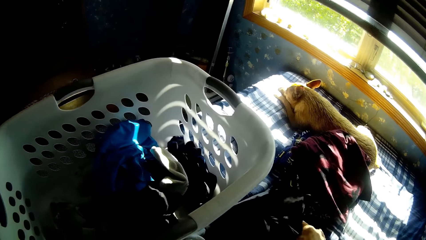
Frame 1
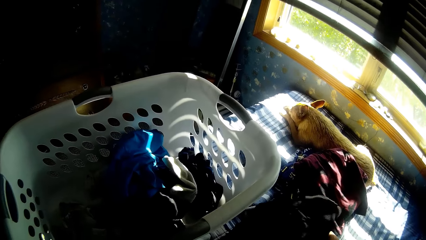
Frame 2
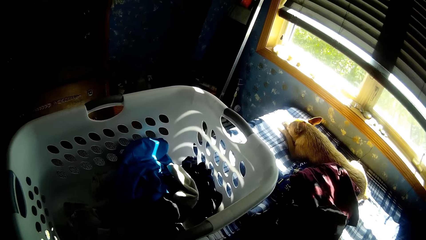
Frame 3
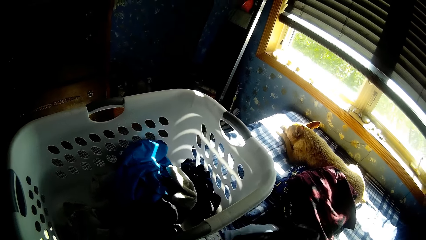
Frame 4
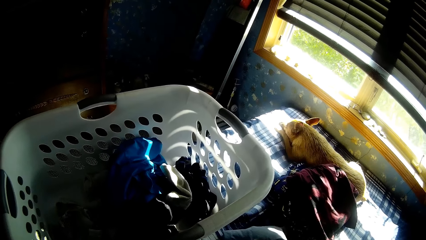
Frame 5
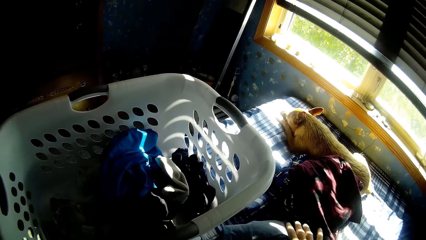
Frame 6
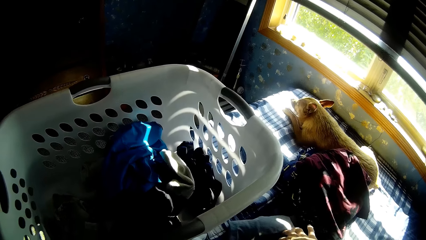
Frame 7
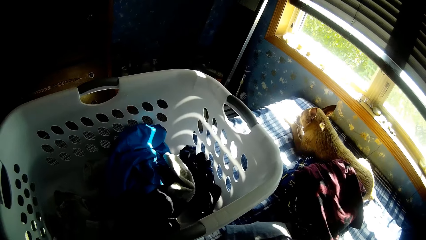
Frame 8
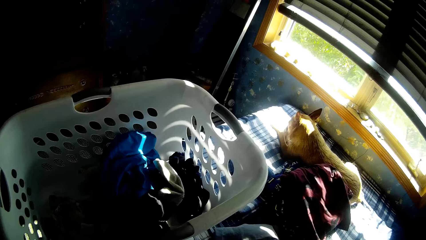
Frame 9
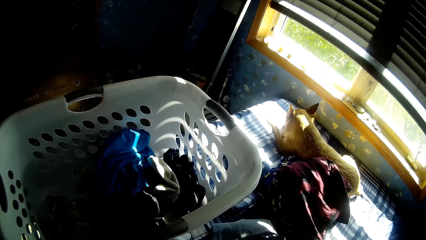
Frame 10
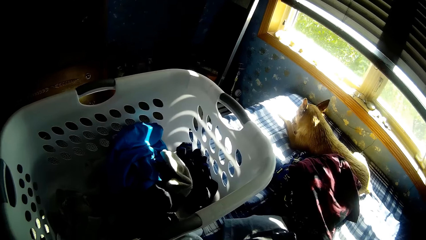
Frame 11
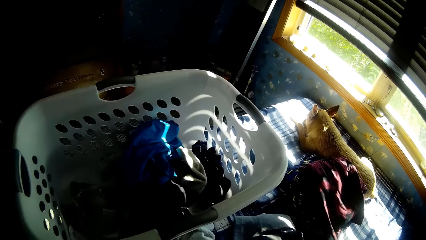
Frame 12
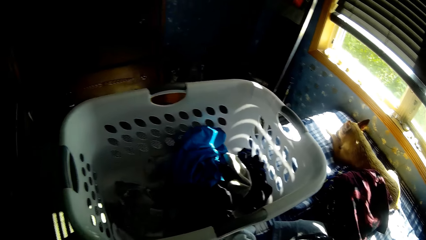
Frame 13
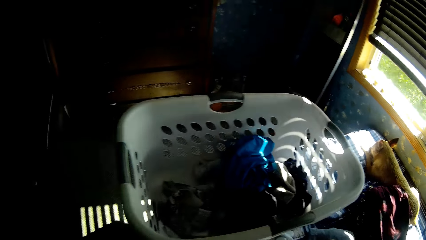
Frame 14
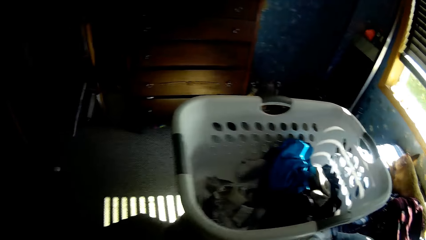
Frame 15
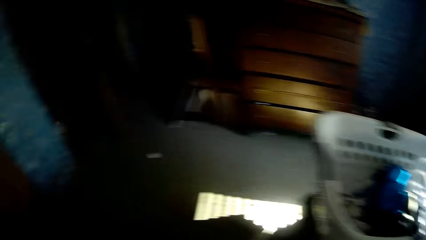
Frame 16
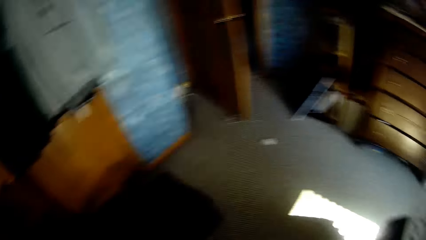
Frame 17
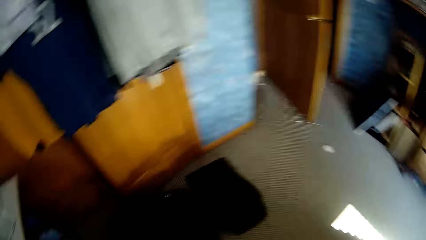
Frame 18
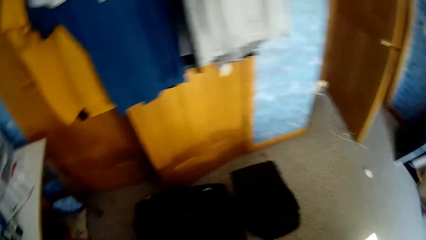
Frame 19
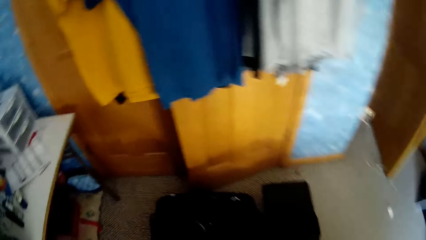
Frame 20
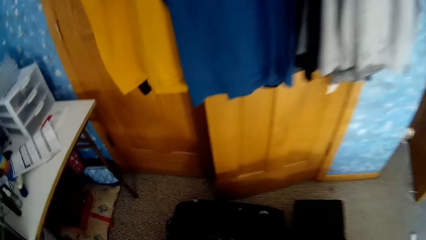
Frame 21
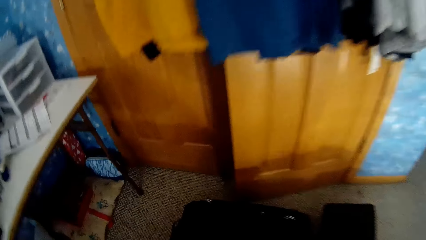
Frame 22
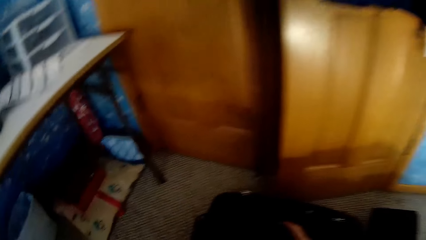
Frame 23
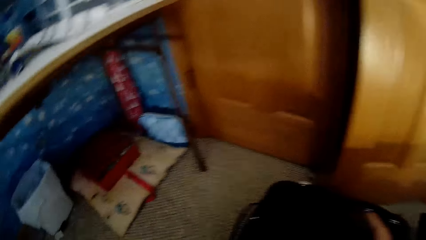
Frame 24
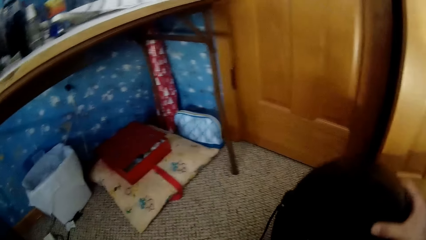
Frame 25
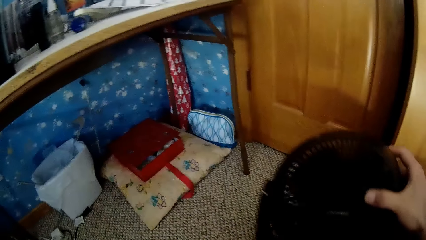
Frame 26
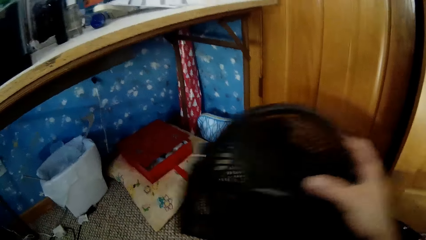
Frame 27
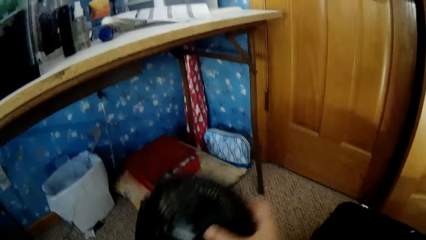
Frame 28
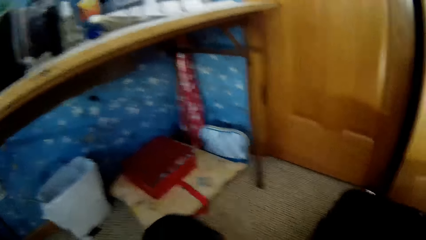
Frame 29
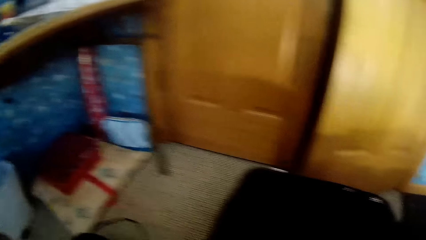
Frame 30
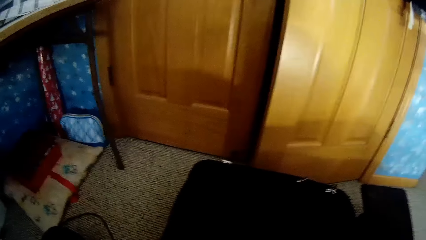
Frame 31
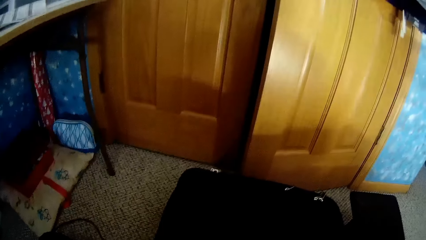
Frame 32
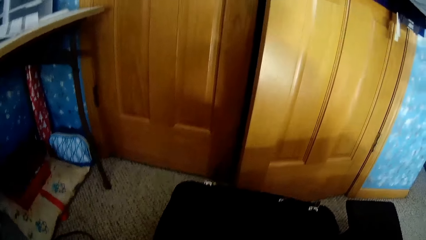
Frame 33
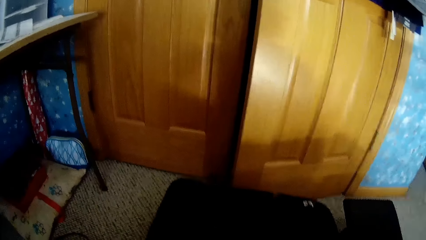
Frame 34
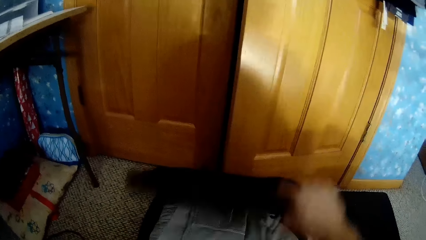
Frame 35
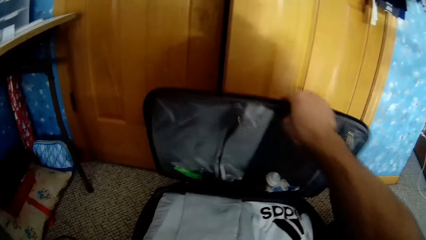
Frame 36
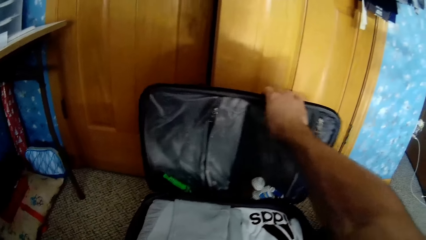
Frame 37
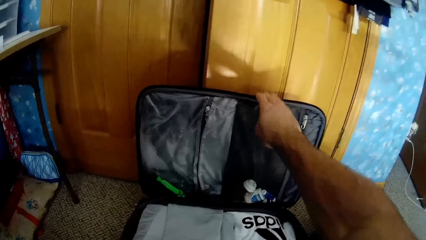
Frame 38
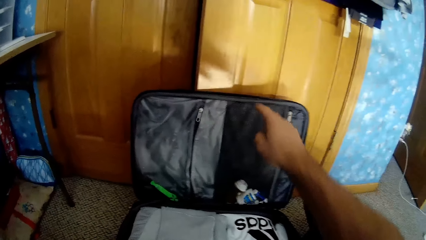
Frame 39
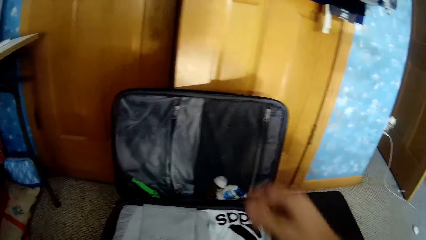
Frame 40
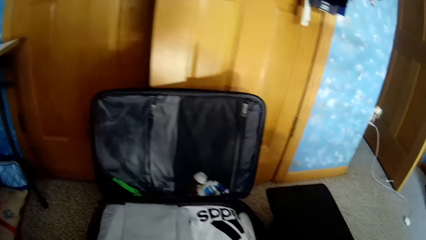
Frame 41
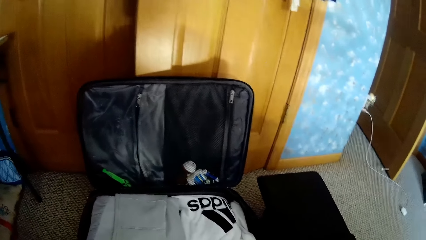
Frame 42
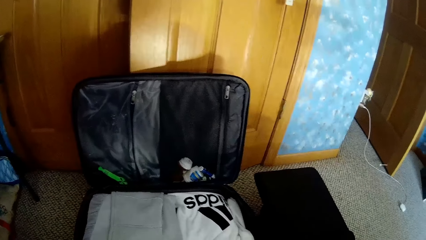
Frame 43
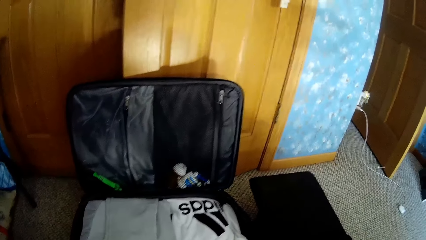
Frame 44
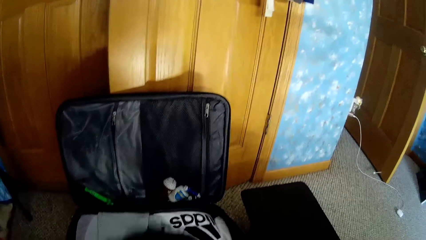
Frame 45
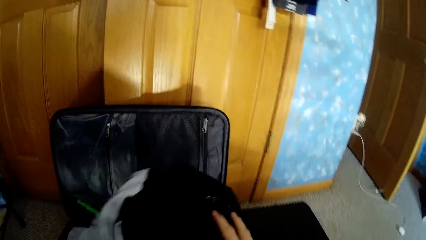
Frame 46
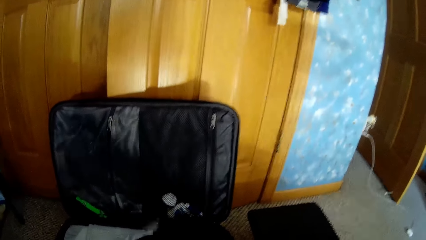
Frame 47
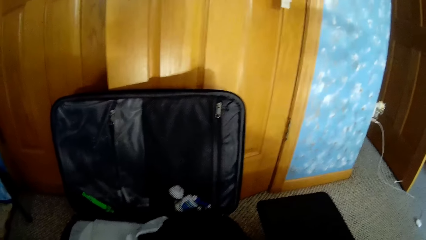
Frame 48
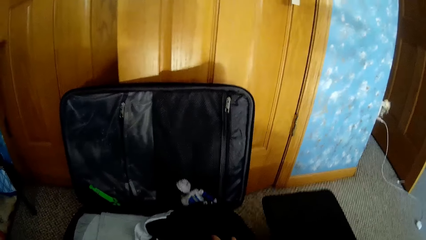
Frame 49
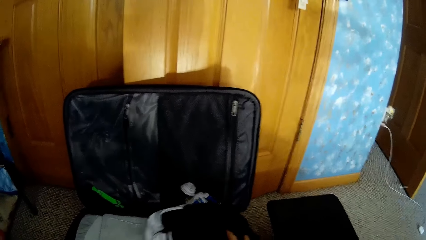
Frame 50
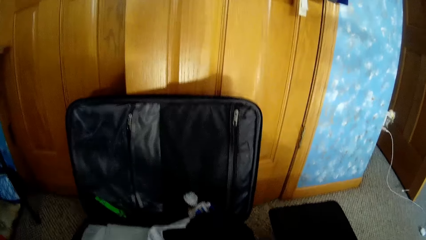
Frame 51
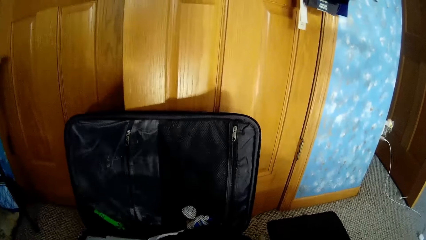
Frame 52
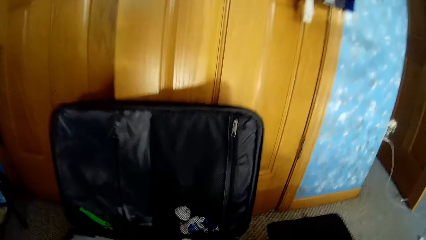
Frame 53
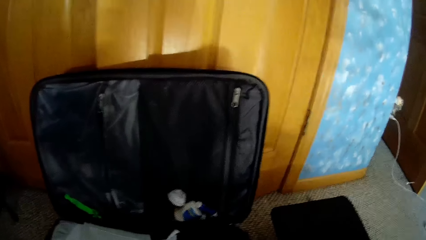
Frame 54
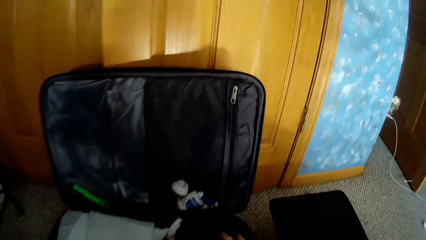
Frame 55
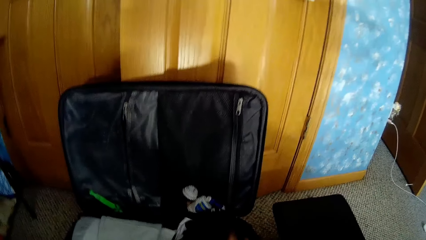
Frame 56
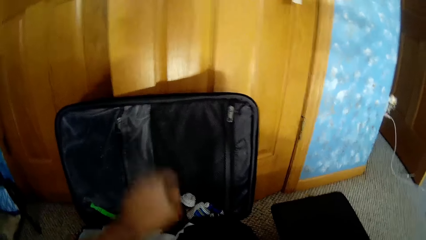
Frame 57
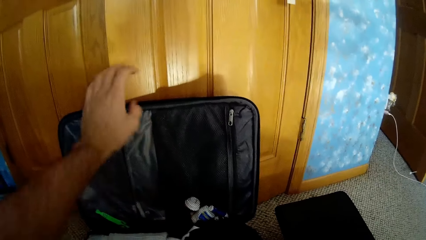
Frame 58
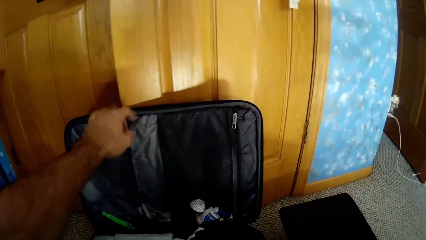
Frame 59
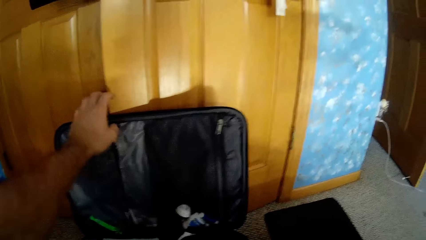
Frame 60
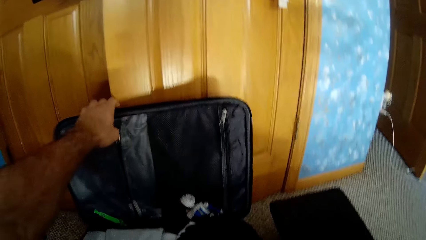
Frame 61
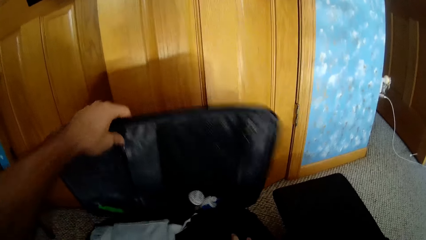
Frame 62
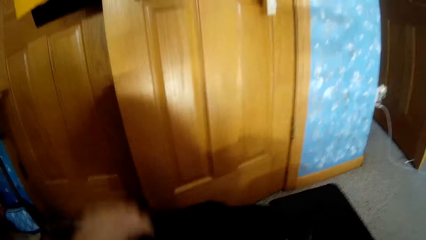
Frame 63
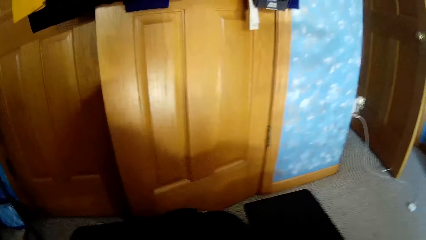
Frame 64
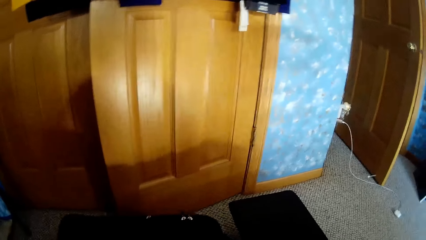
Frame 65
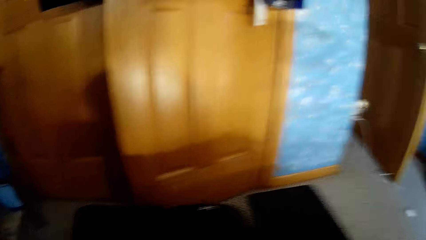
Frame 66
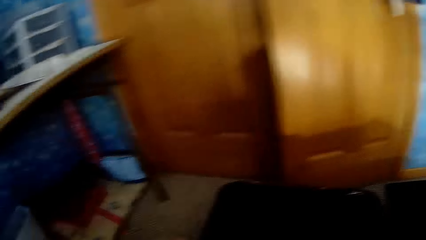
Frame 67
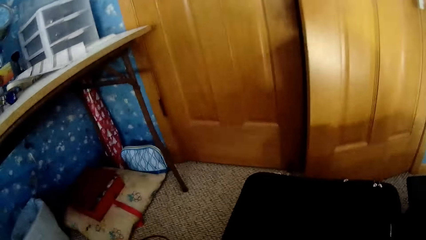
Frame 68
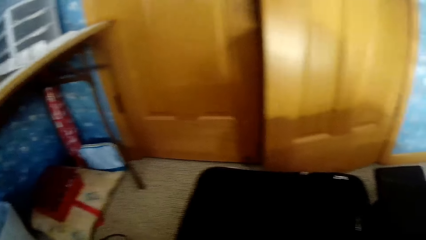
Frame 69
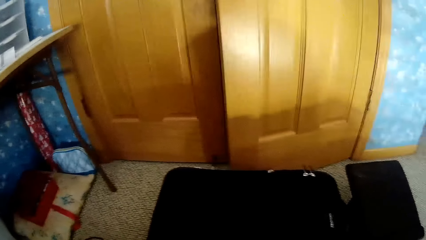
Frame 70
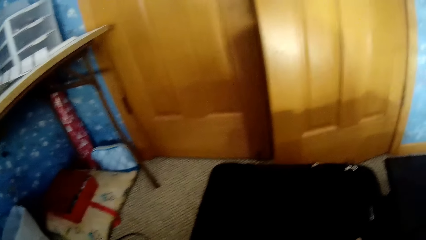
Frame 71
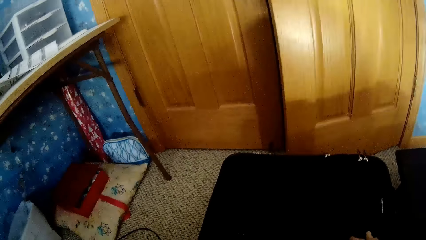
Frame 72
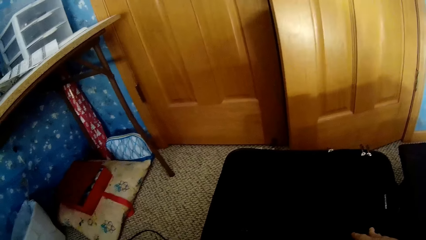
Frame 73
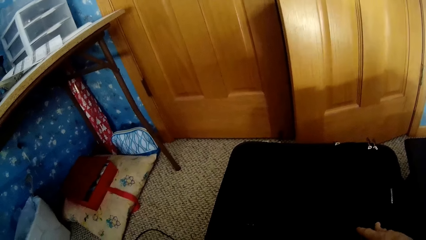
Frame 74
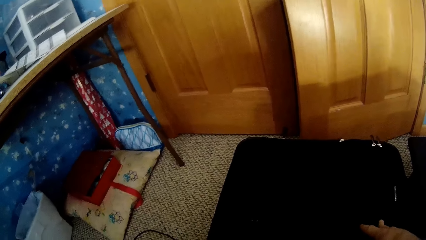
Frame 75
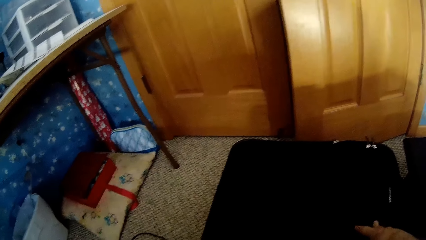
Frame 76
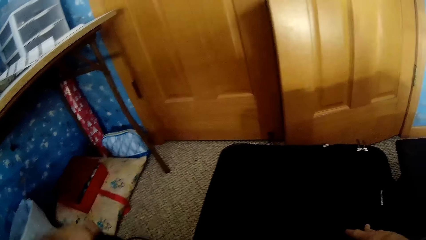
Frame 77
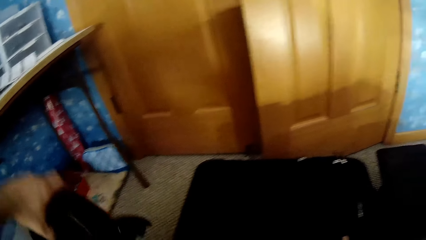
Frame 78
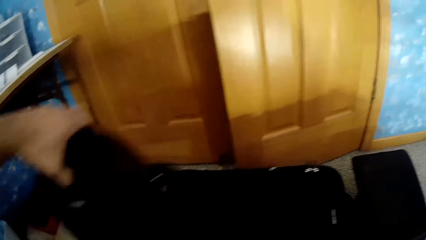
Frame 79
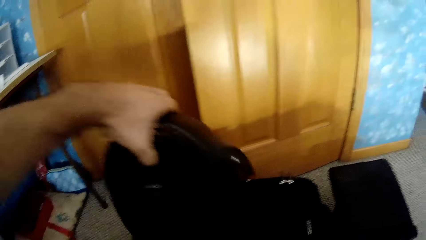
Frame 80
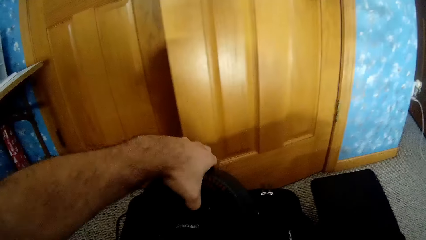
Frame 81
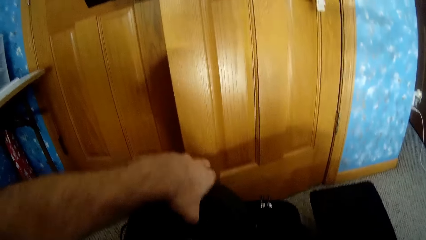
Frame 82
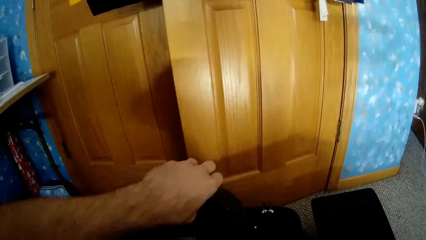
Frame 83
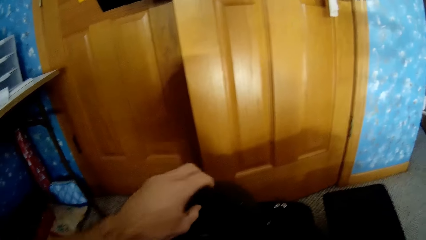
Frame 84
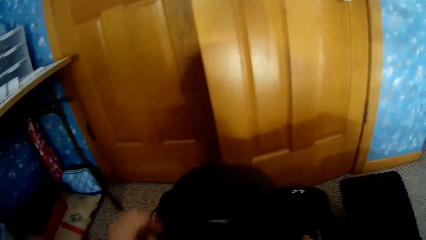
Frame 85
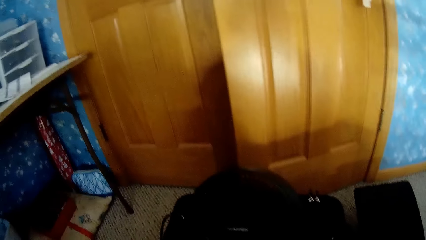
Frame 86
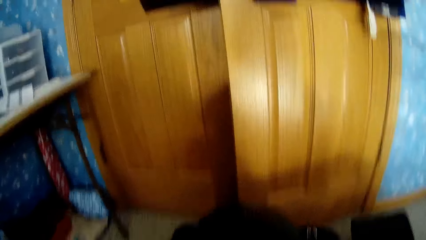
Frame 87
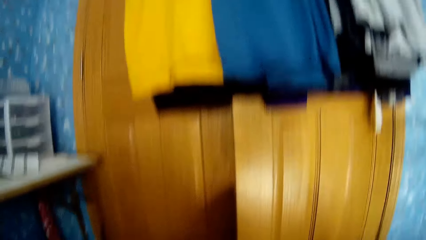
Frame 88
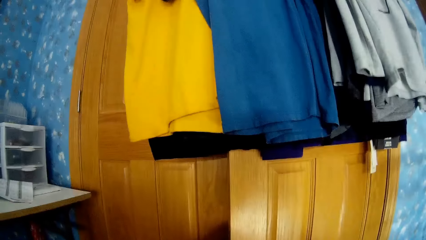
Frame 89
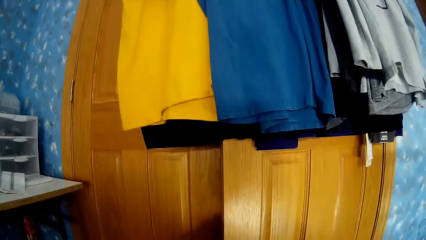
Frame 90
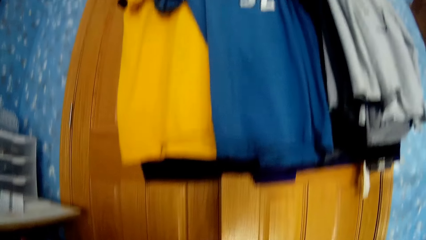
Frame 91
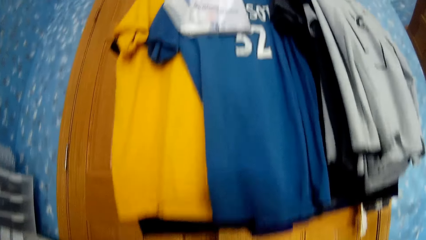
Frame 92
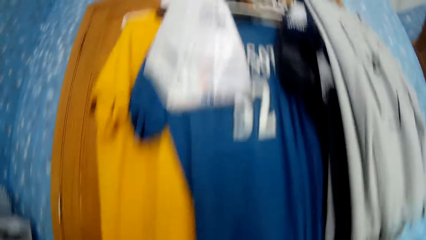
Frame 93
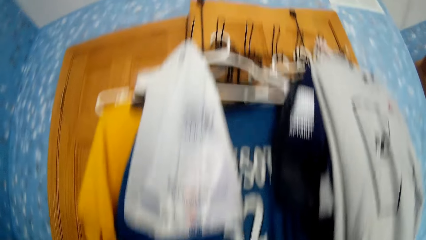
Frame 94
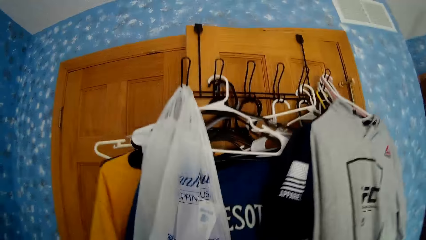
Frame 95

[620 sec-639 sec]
The camera wearer picks up a fan. They put the fan on the floor. They open the bag. They put the clothes in the bag. They close the bag. They lift up the fan. They put the fan on the bag.
